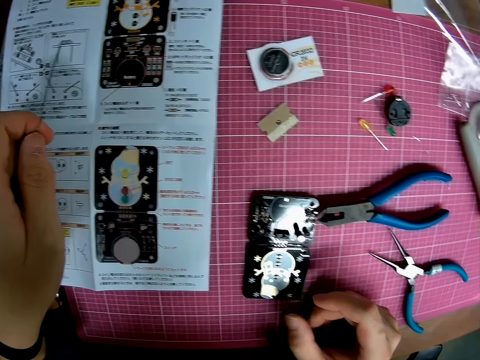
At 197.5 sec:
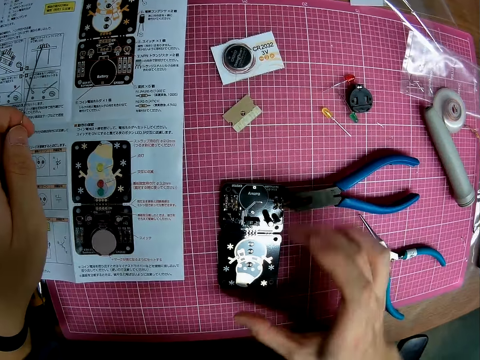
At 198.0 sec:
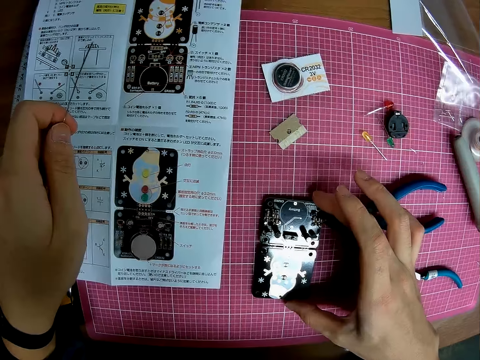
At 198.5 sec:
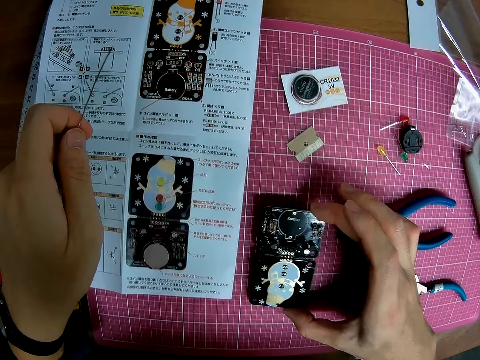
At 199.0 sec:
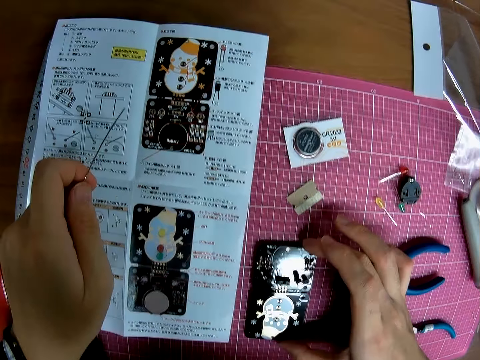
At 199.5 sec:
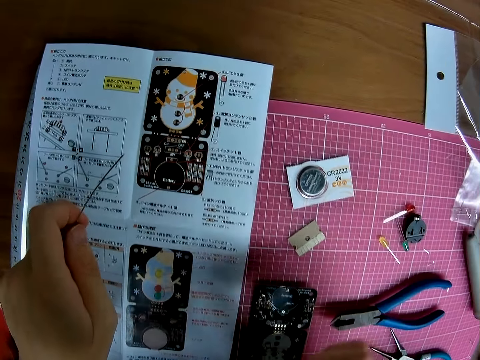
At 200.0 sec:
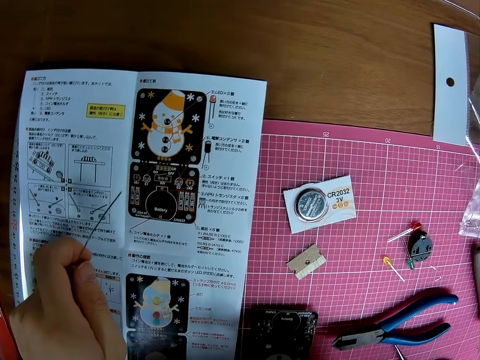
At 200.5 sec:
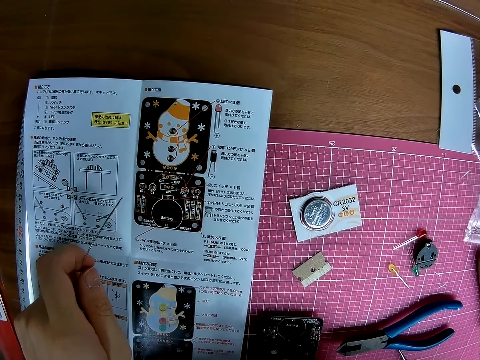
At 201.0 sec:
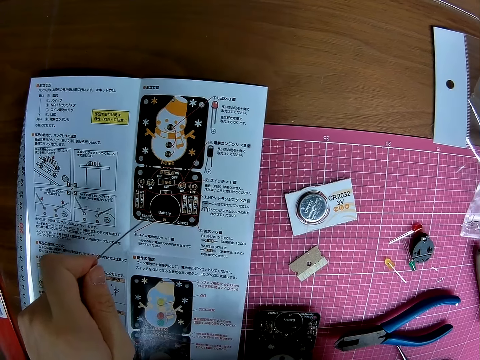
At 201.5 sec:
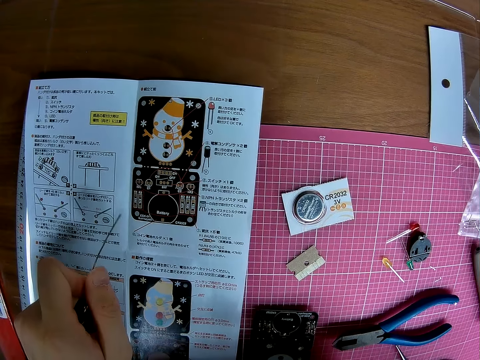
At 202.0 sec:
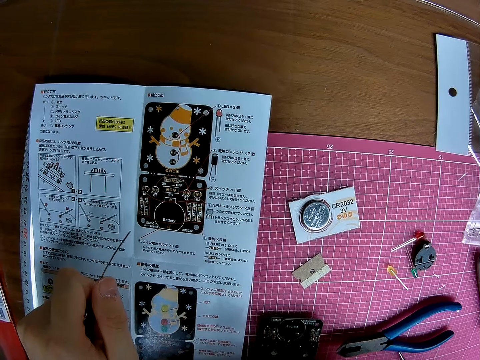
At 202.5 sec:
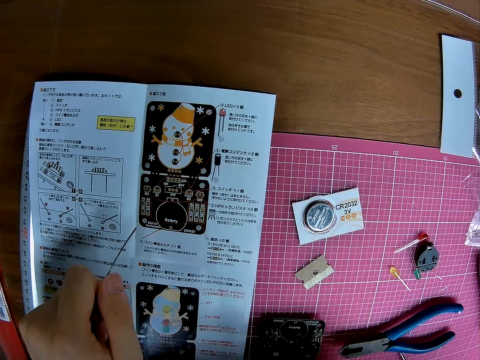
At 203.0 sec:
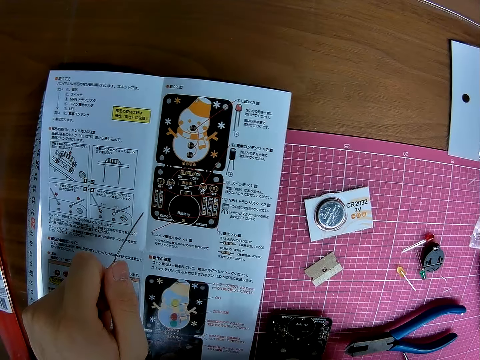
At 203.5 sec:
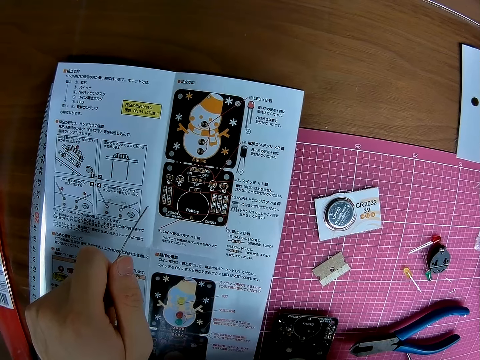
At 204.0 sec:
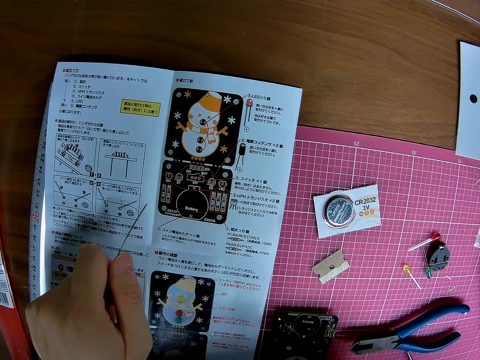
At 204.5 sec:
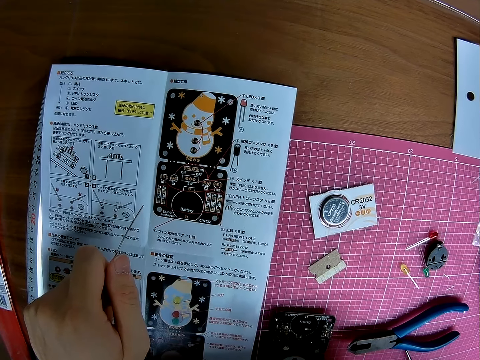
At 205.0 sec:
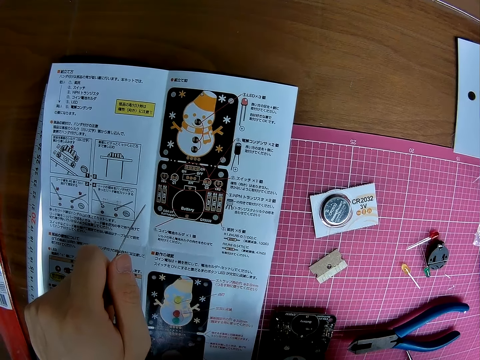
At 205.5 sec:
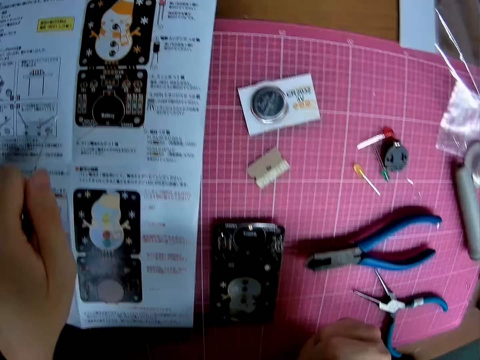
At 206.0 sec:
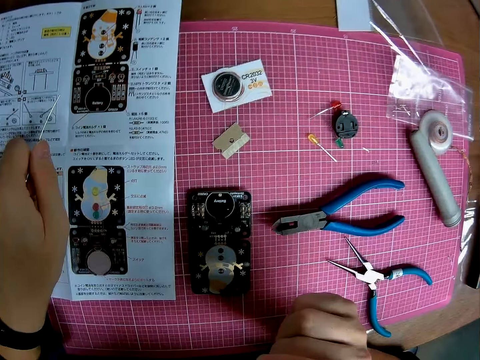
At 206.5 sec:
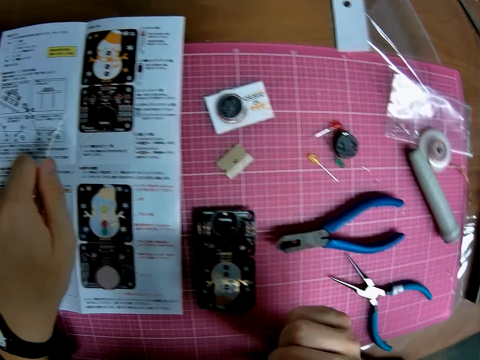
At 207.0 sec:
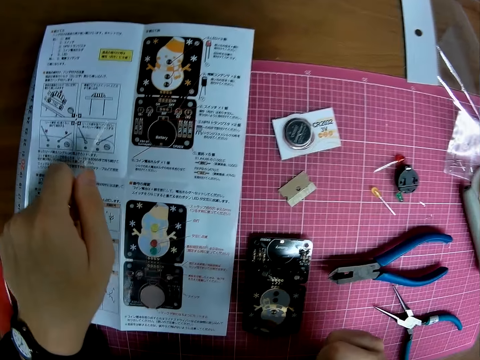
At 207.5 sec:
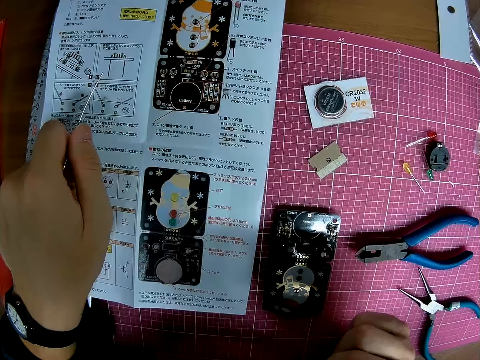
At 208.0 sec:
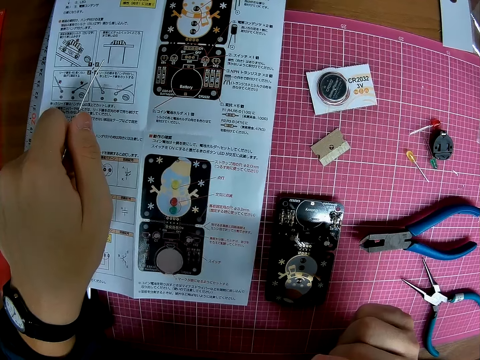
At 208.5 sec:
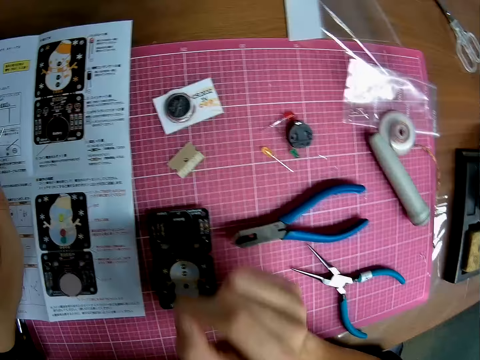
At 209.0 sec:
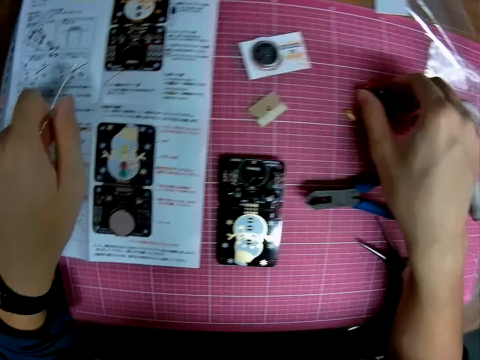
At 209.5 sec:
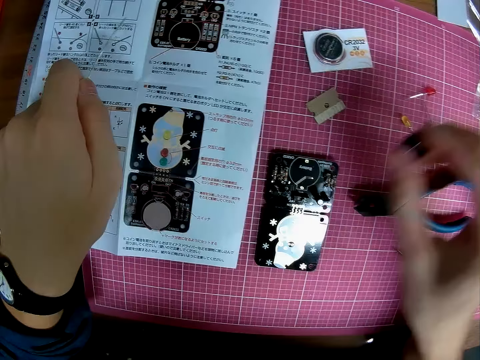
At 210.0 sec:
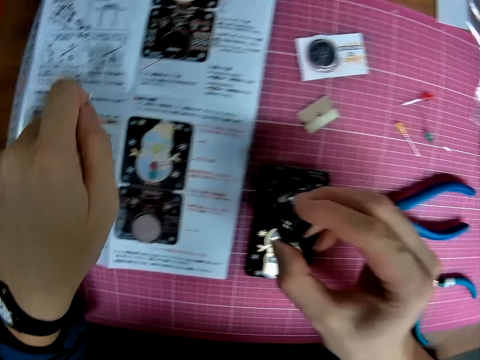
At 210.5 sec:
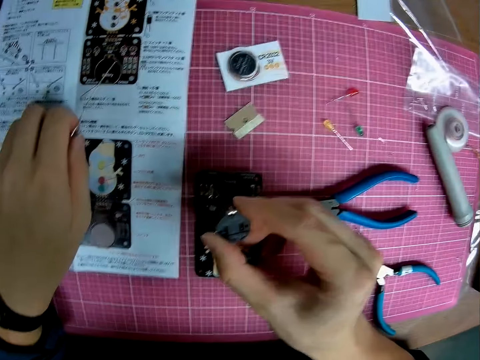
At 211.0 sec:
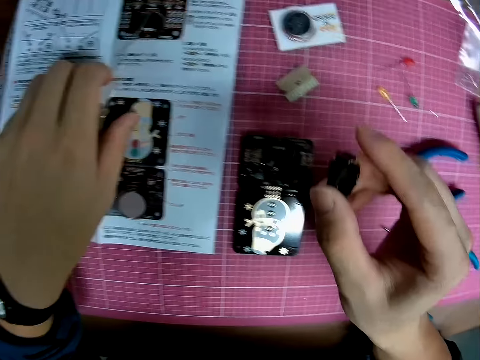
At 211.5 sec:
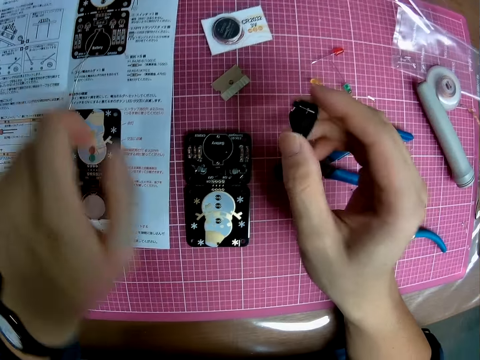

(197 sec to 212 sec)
The camera wearer moves the circuit board. He picks up the stereo board. He reads the guideline paper. He takes a component with his right hand.

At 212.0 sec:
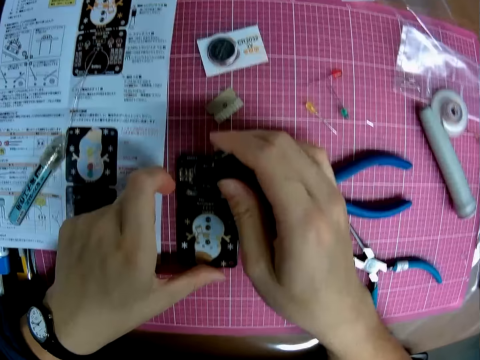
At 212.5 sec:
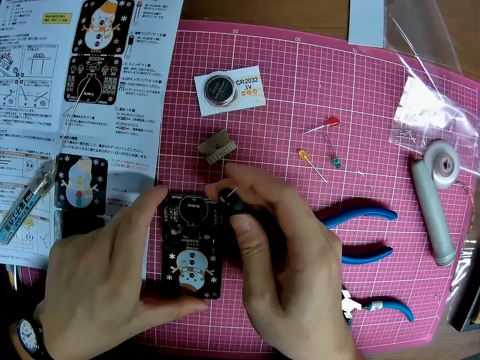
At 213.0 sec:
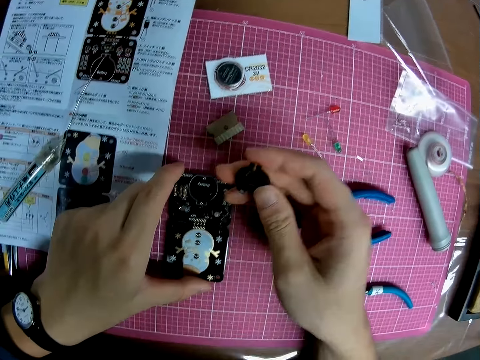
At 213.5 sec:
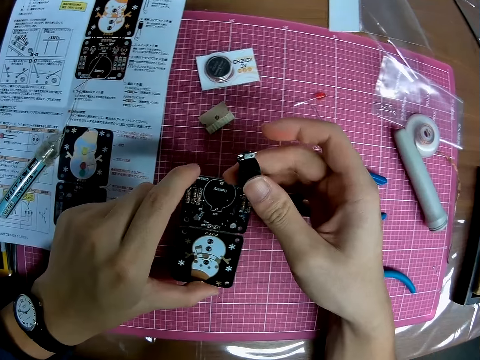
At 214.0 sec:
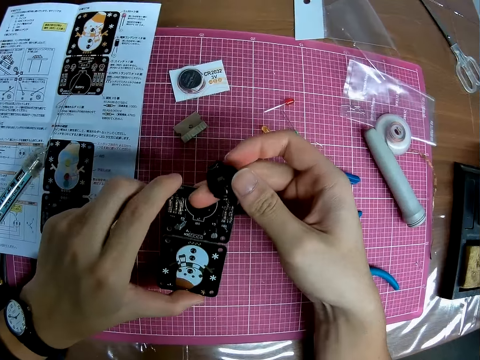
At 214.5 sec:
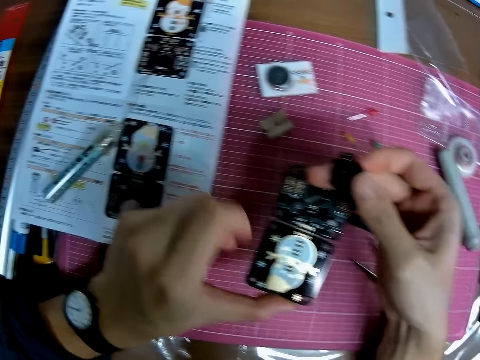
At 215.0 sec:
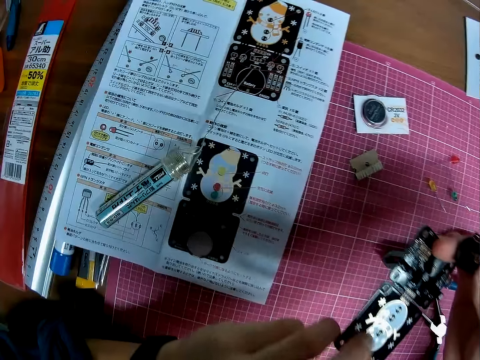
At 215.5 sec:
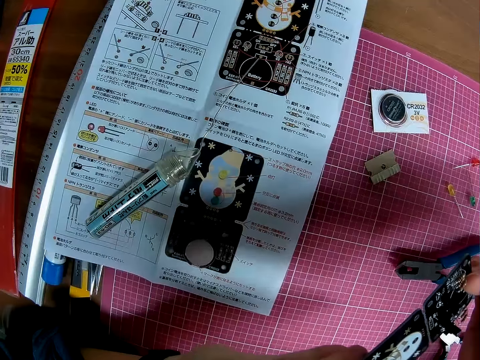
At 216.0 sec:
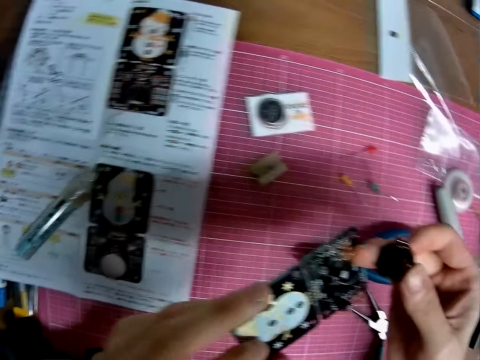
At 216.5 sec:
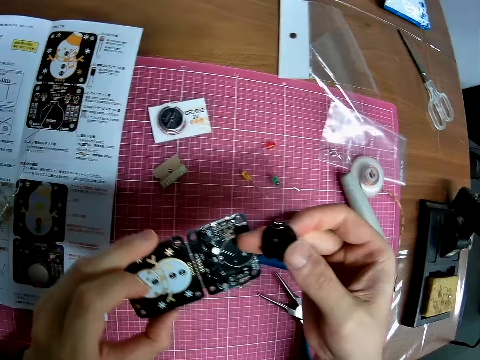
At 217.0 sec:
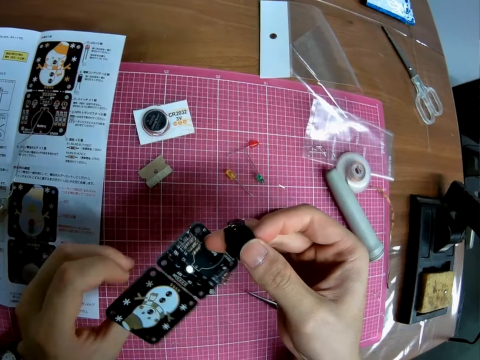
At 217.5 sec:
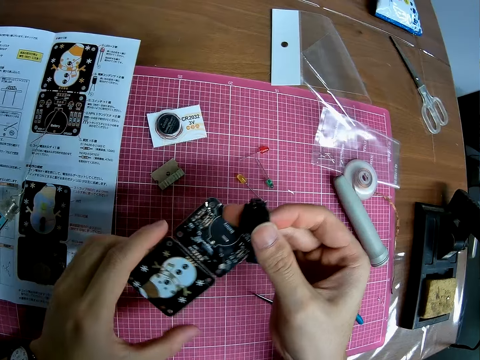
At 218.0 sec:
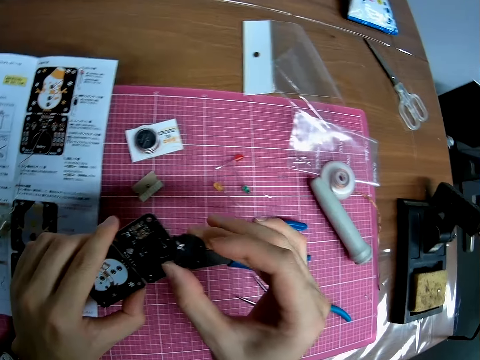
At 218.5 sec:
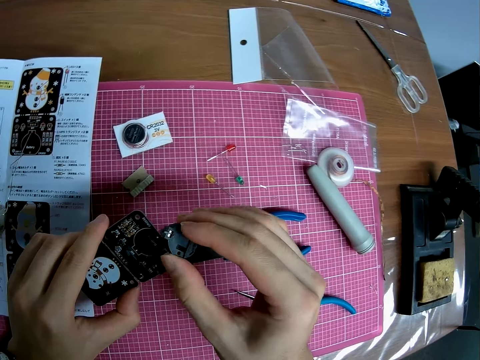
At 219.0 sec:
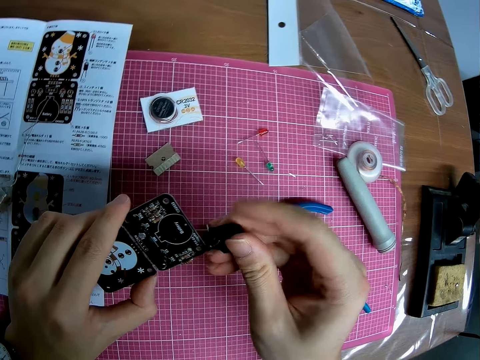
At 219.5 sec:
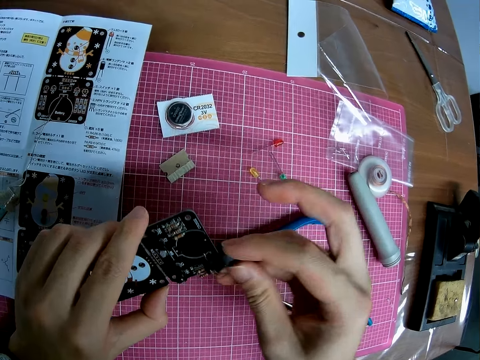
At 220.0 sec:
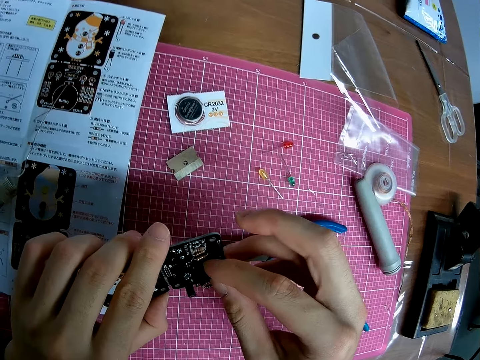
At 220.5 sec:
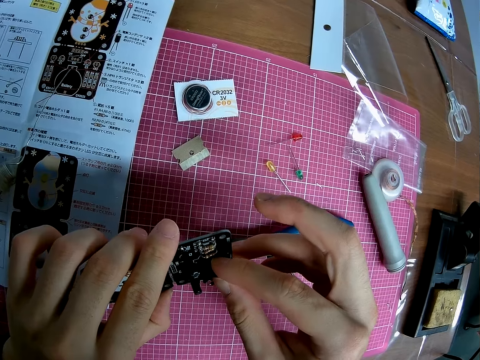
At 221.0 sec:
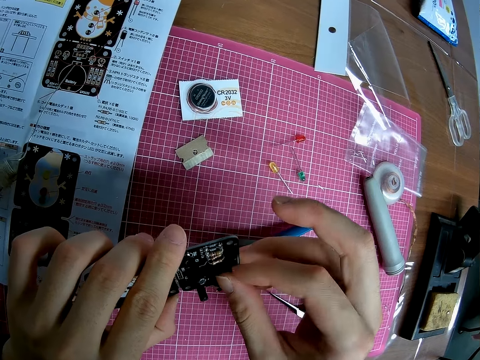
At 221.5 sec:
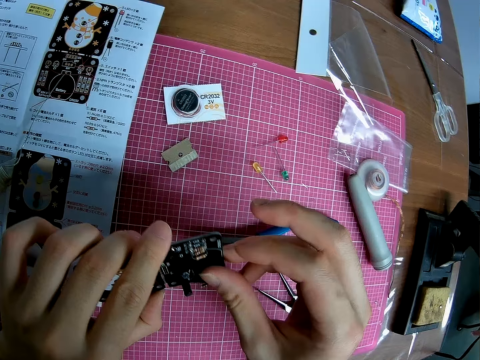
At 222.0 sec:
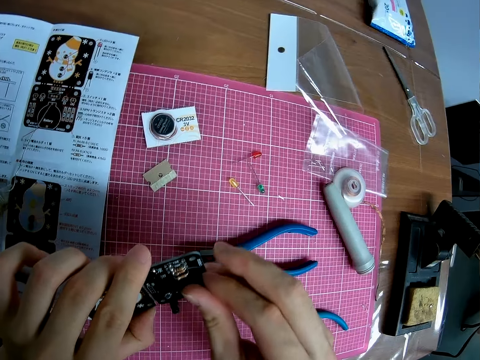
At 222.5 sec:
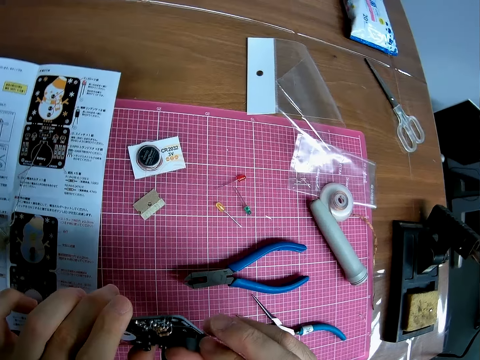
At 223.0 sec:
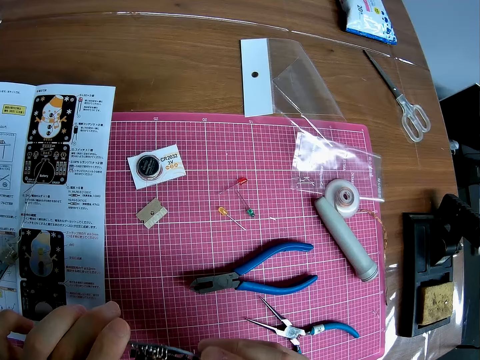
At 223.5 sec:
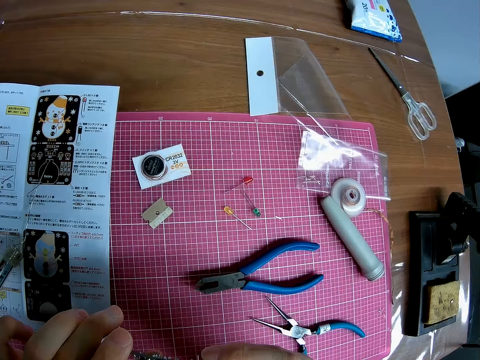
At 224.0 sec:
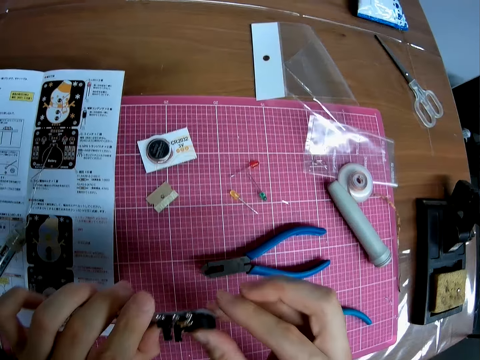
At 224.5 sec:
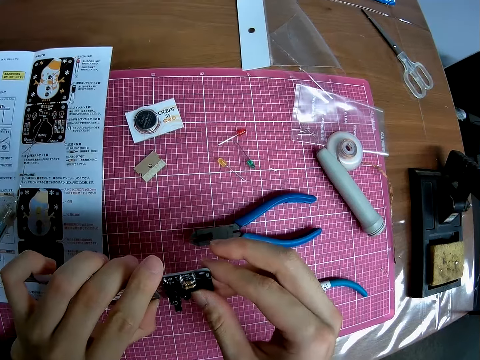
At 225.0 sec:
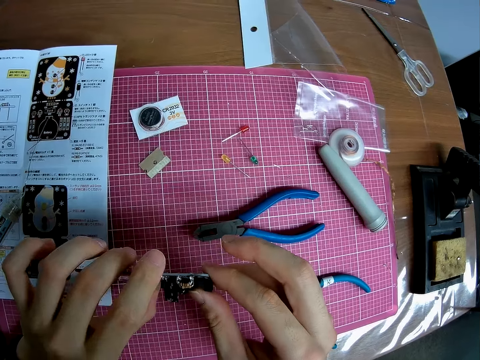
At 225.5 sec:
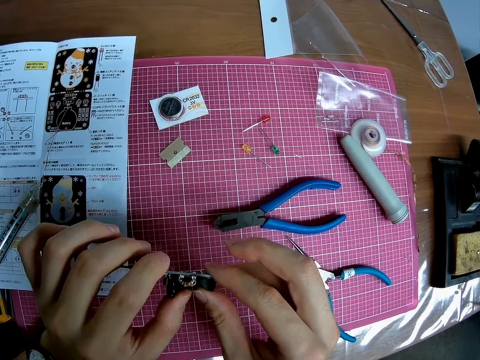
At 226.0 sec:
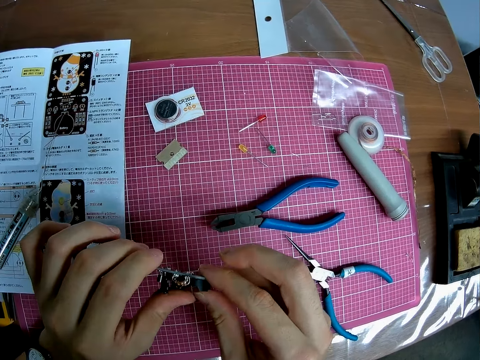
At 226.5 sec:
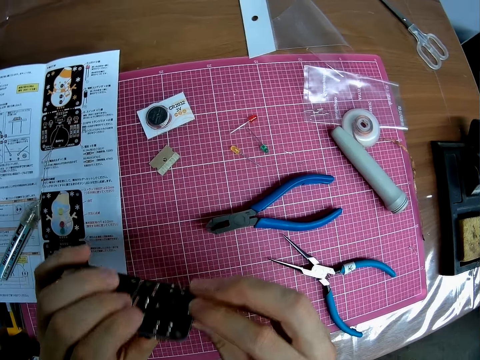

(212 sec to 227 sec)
The camera wearer lifts the circuit board or stereo board with his left hand. He looks at the stereo board. He attaches the component to the circuit board.
